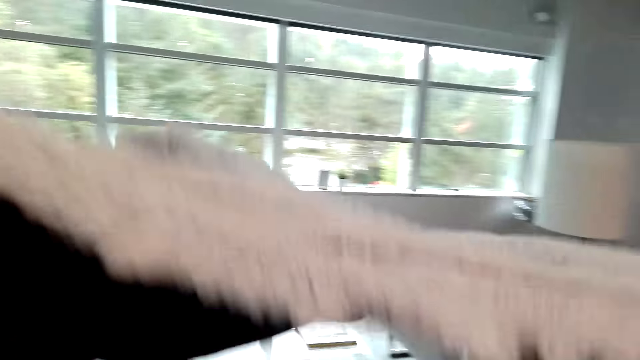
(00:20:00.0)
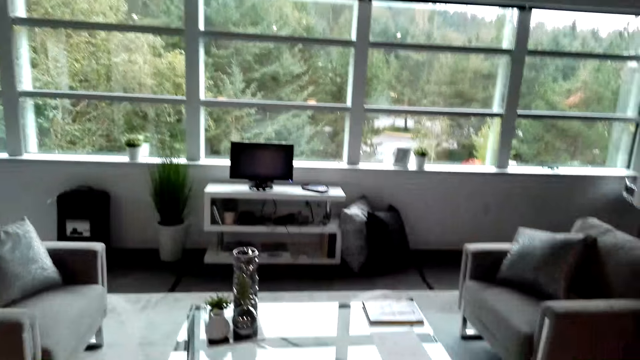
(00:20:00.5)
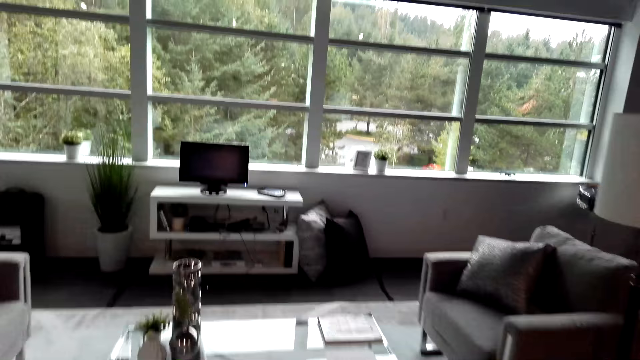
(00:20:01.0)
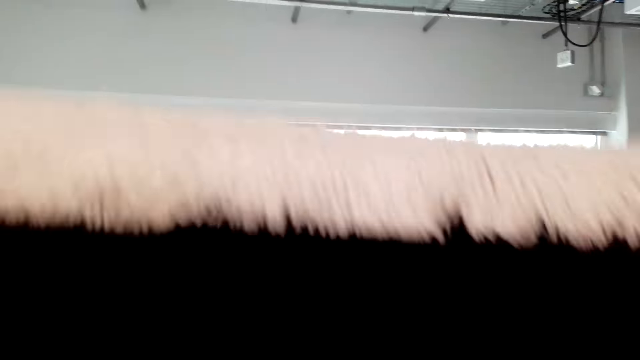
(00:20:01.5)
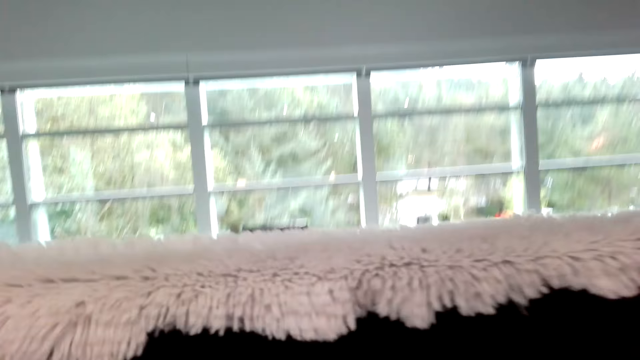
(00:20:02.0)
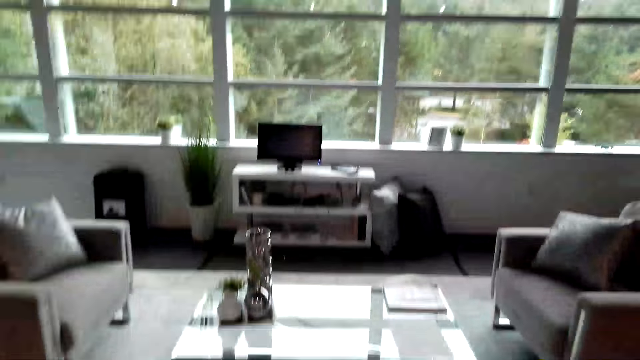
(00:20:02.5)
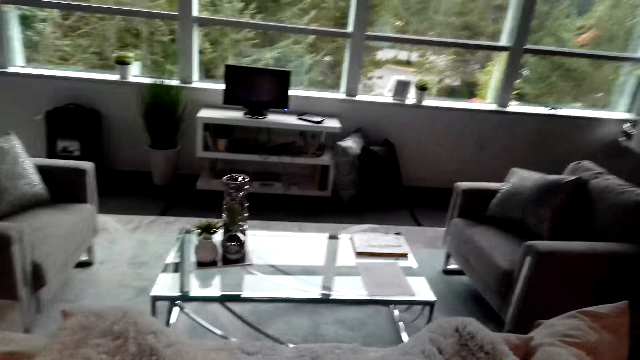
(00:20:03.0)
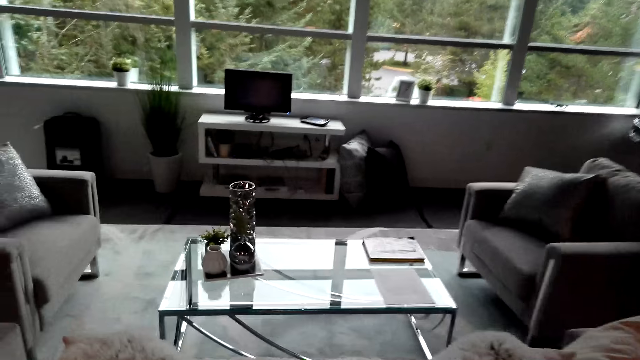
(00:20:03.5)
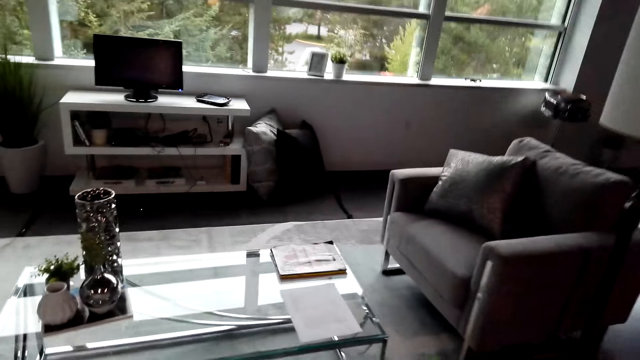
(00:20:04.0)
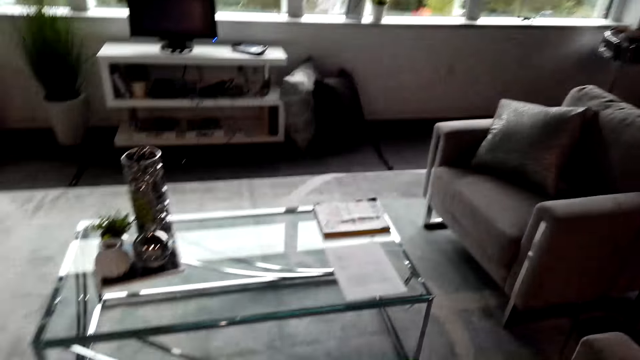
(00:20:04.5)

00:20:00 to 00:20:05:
The camera wearer spreads a throw blanket.

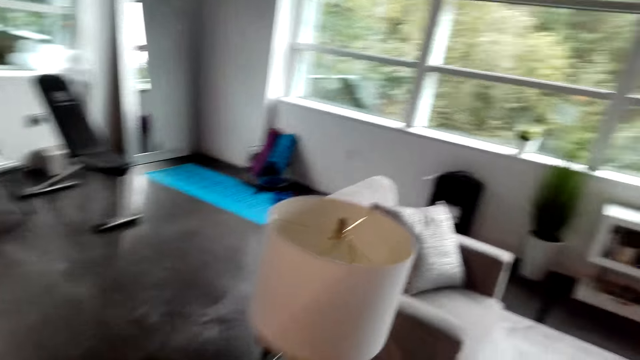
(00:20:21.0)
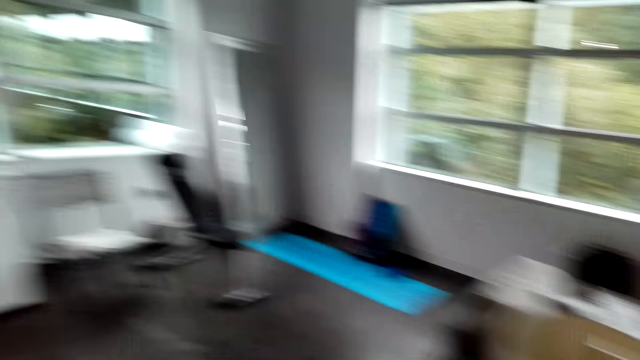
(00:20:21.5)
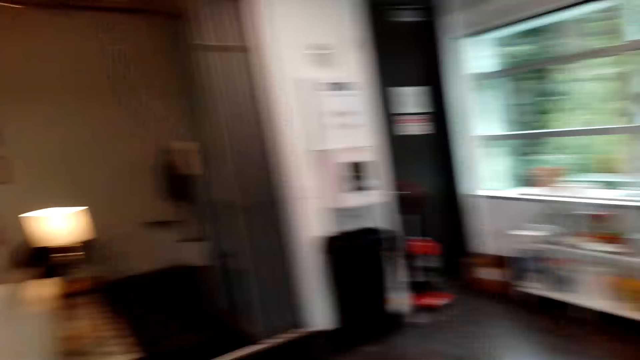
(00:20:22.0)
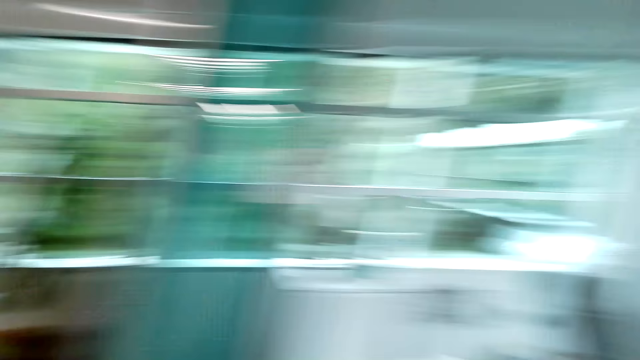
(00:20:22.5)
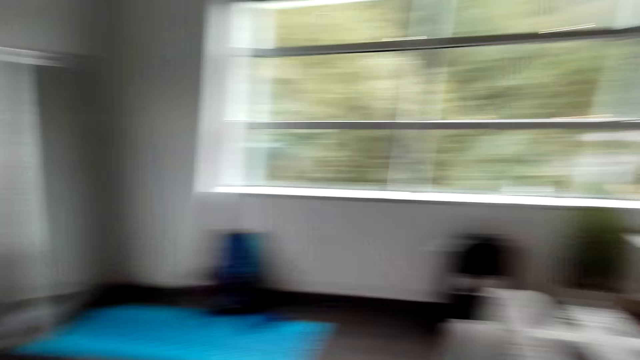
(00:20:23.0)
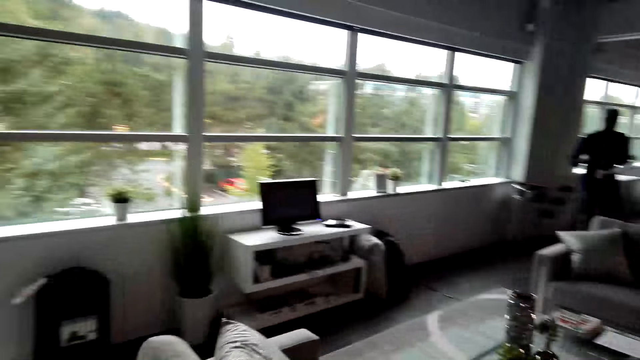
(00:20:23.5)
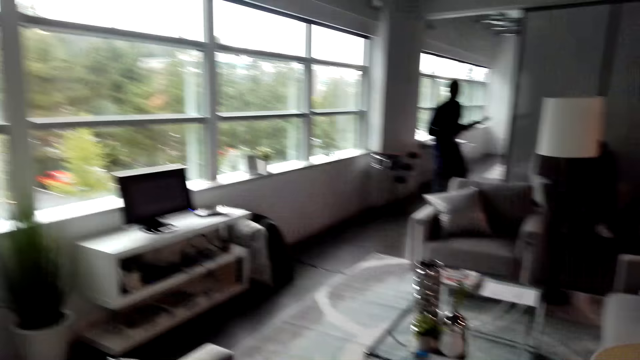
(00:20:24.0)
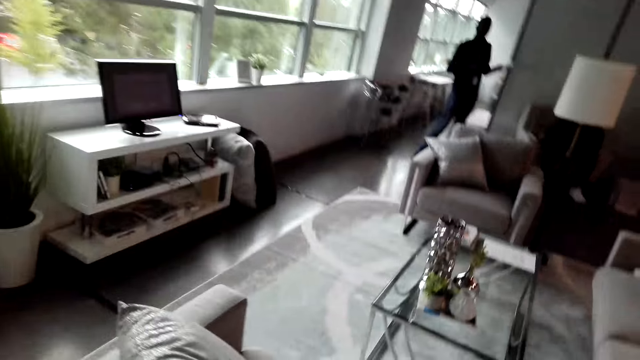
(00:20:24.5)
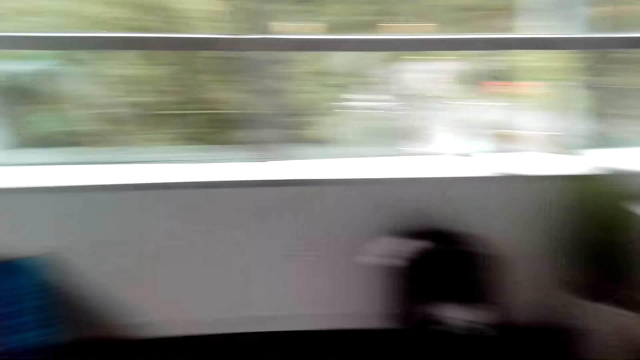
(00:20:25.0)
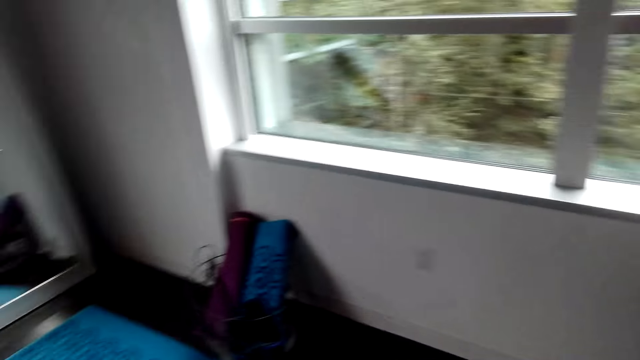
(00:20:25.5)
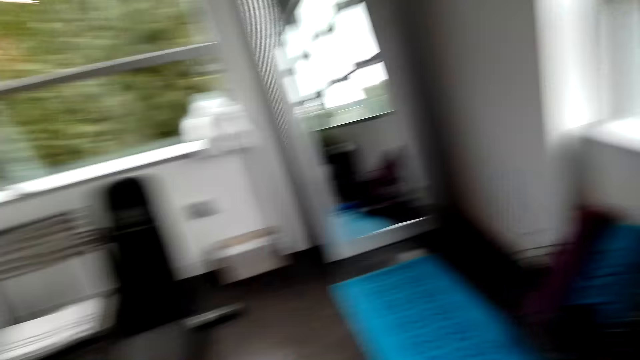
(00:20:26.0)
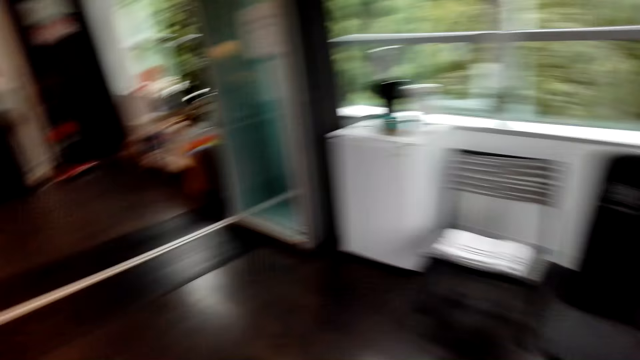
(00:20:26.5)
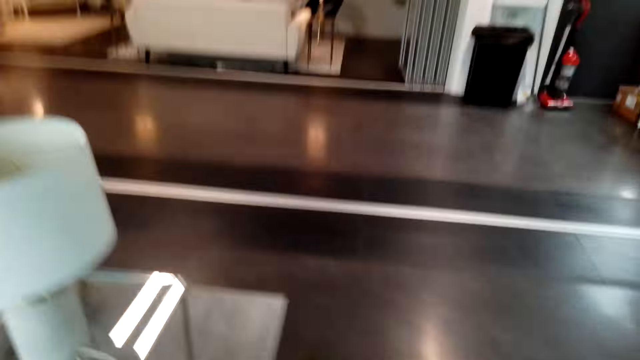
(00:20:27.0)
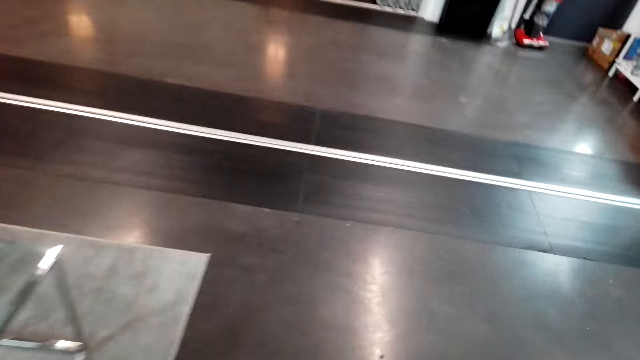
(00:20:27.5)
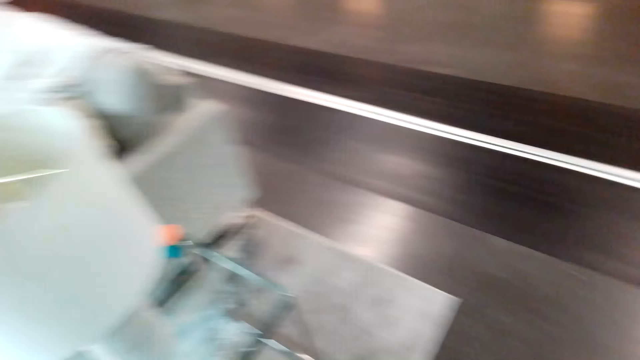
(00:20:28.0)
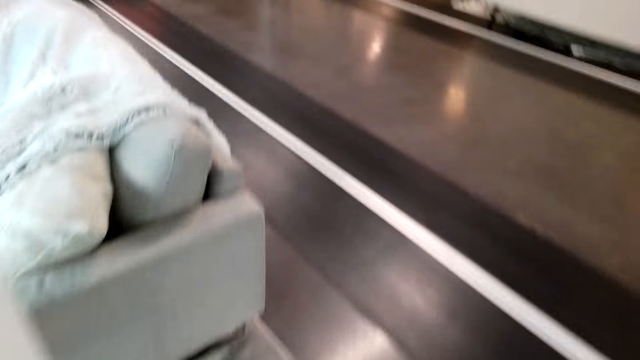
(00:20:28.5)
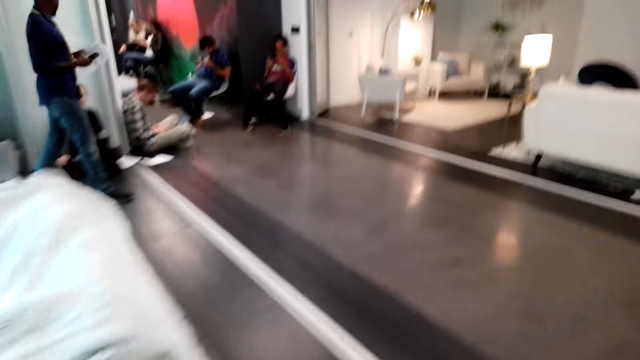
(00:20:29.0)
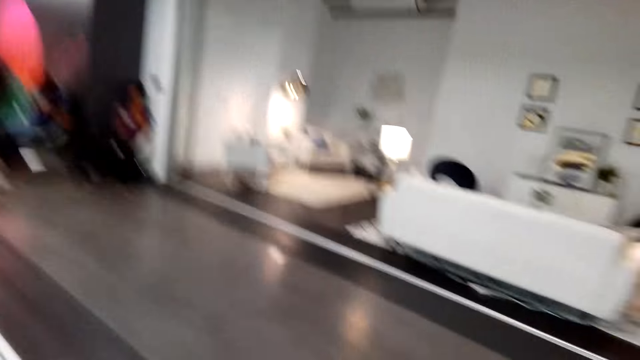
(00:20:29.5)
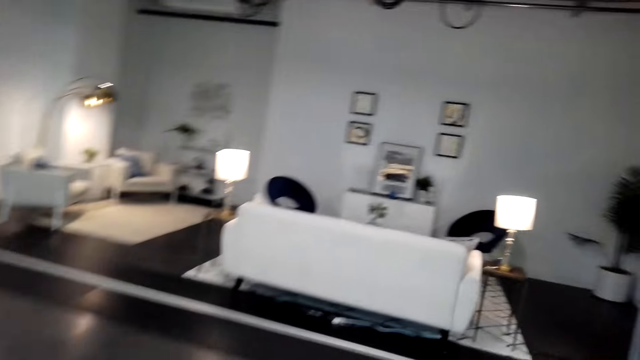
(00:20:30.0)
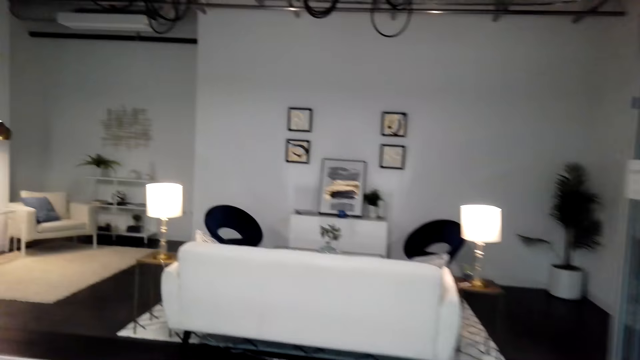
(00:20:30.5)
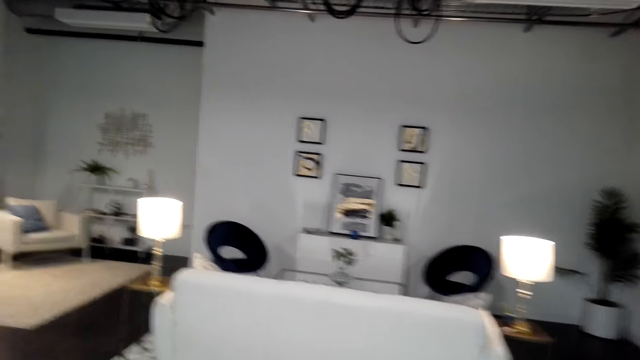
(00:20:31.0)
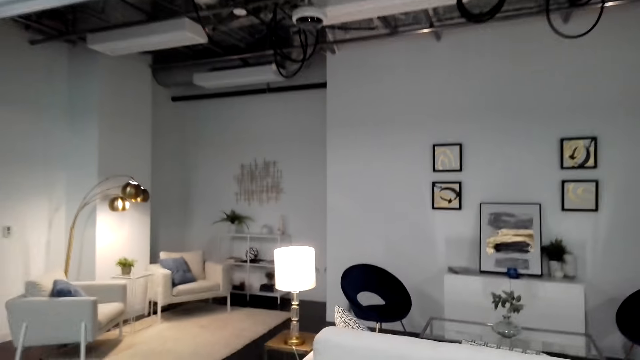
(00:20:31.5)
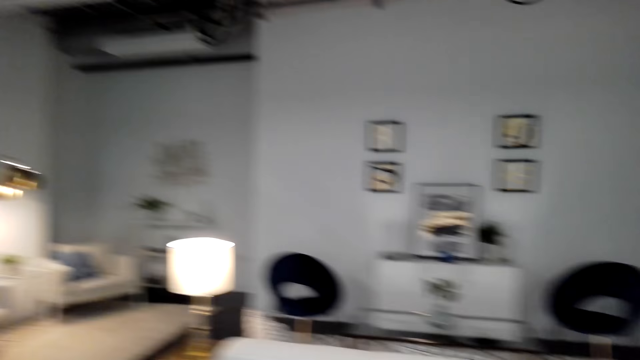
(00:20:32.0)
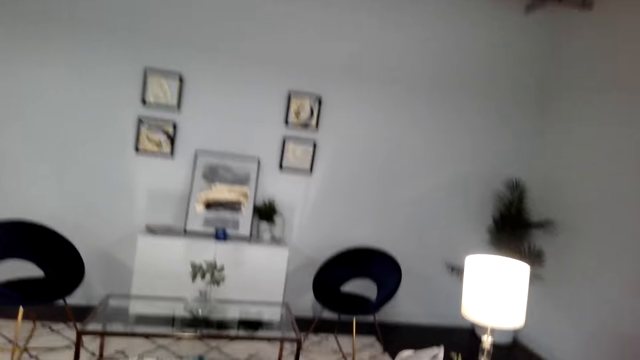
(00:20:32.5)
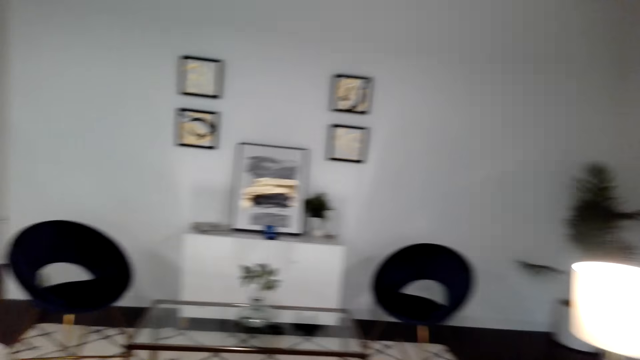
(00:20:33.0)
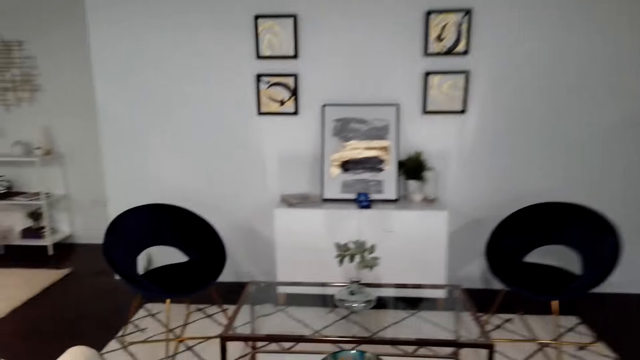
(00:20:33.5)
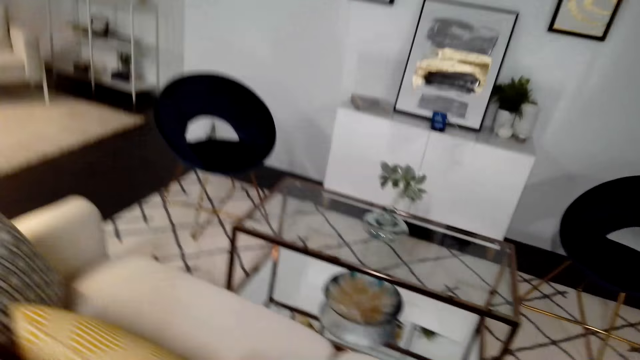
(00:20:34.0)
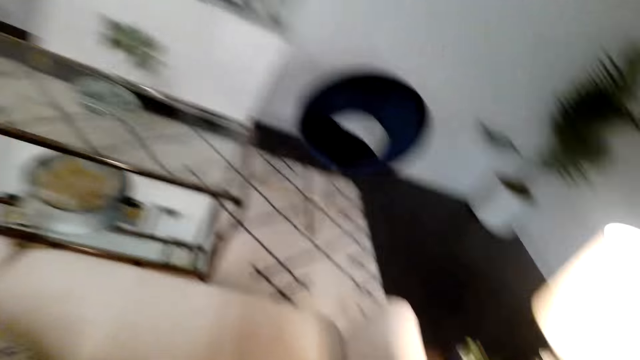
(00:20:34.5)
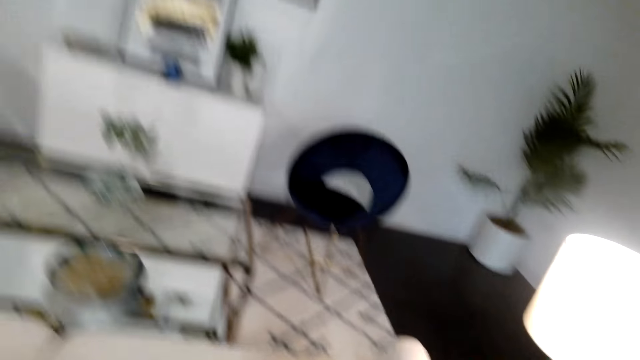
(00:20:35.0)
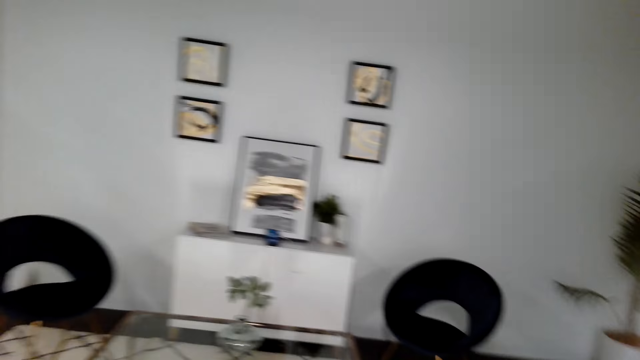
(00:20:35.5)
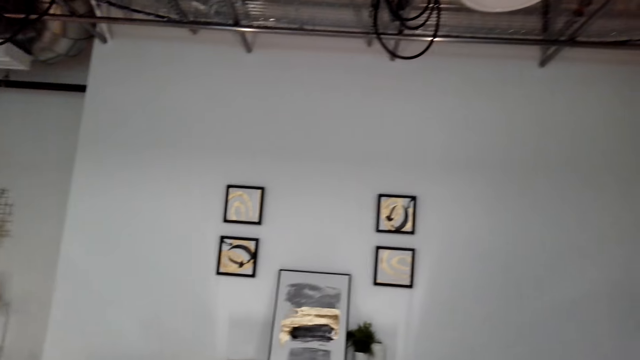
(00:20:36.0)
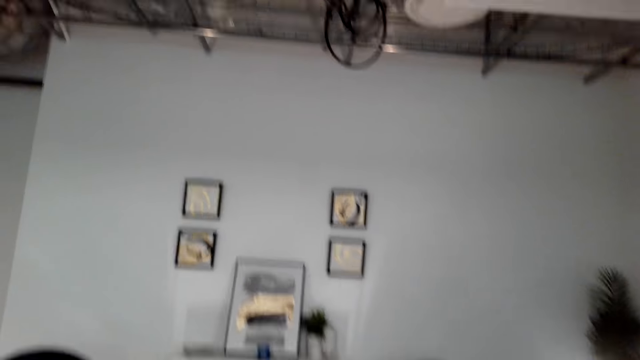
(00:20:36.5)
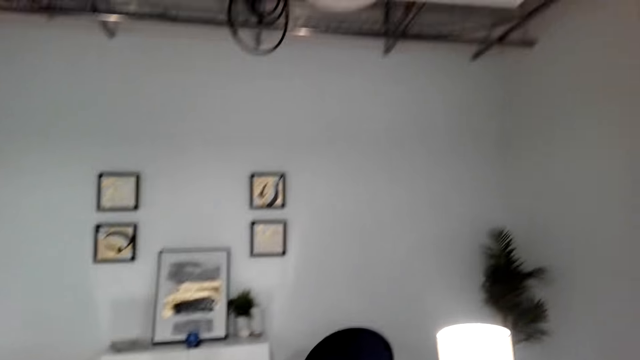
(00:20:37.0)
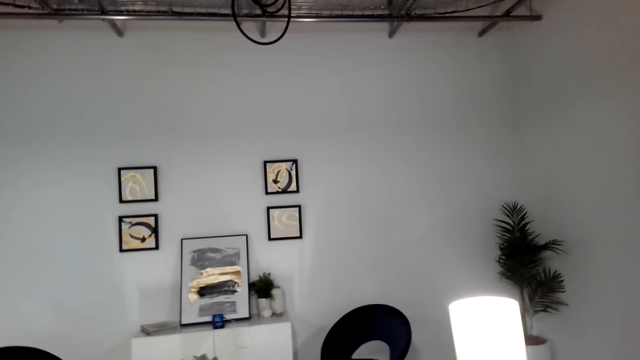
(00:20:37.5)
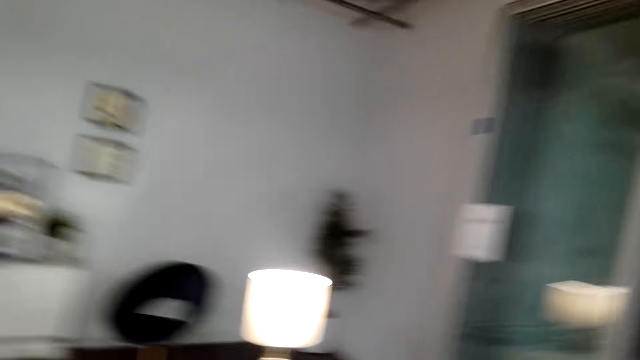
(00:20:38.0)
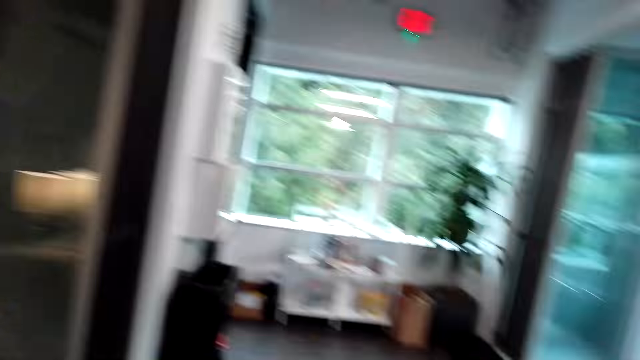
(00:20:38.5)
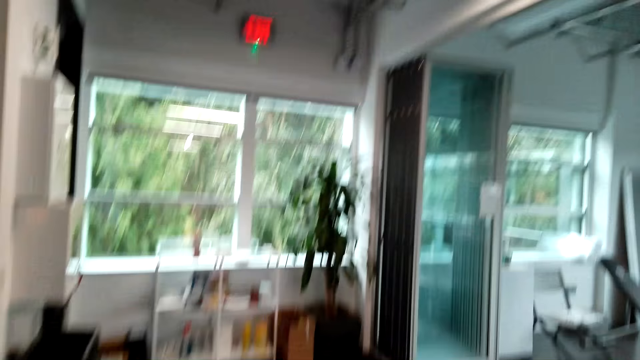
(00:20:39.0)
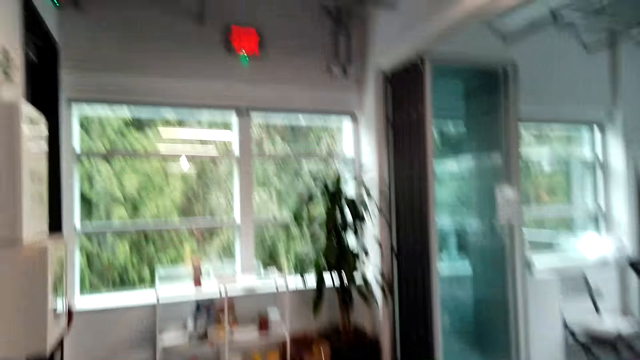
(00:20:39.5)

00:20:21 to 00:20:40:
The camera wearer looks around. They interact with a man.
